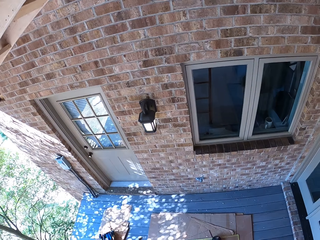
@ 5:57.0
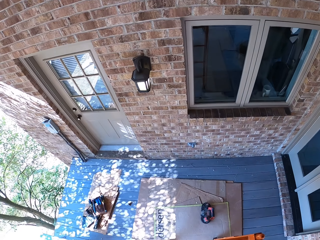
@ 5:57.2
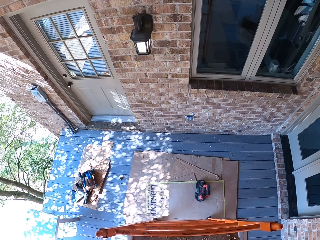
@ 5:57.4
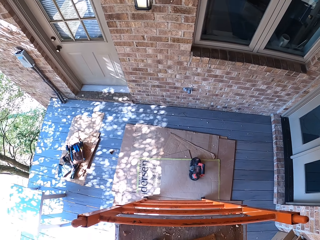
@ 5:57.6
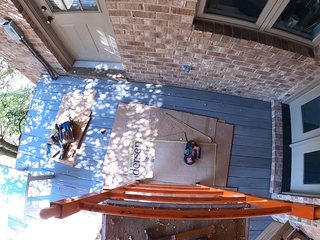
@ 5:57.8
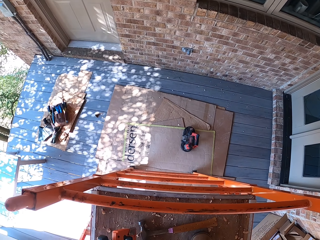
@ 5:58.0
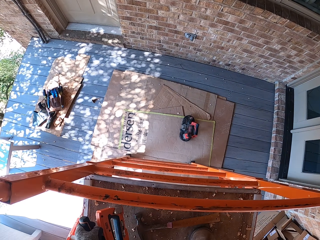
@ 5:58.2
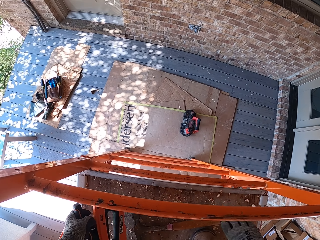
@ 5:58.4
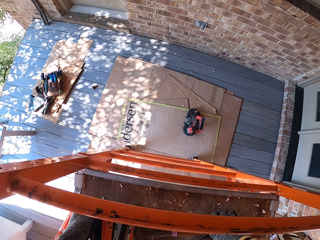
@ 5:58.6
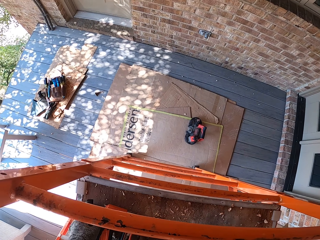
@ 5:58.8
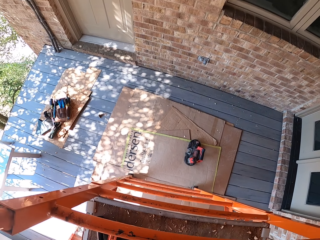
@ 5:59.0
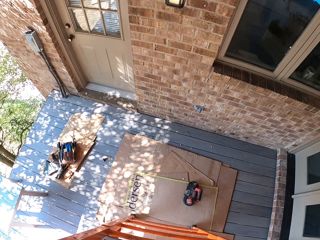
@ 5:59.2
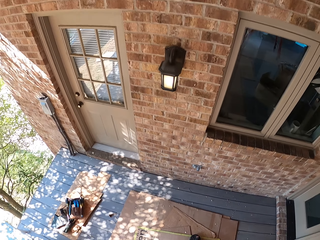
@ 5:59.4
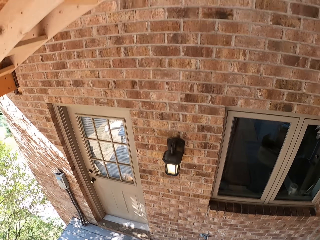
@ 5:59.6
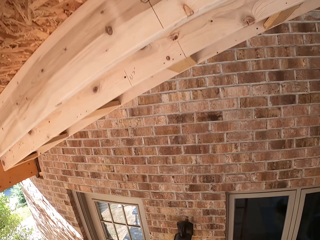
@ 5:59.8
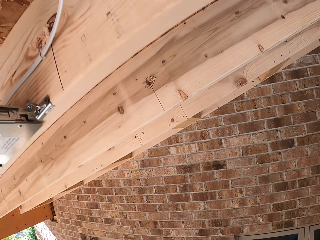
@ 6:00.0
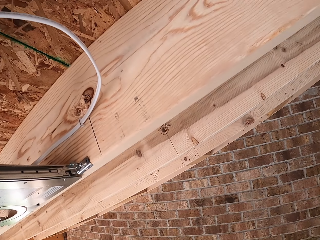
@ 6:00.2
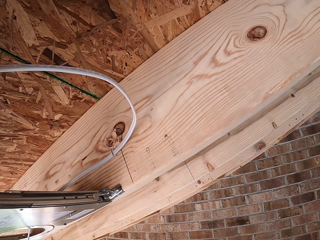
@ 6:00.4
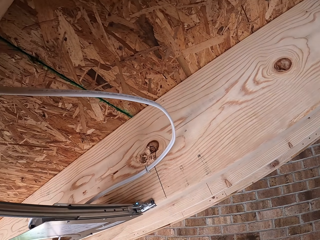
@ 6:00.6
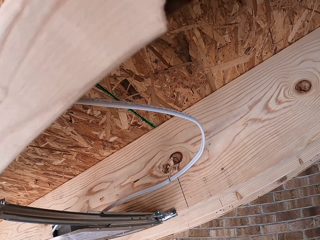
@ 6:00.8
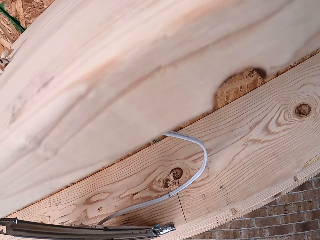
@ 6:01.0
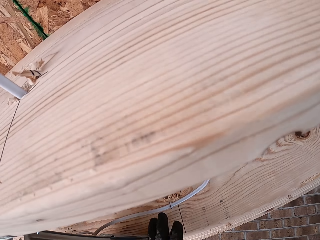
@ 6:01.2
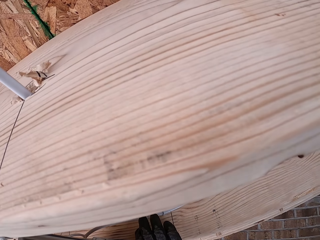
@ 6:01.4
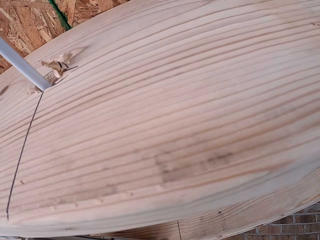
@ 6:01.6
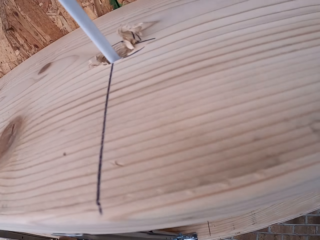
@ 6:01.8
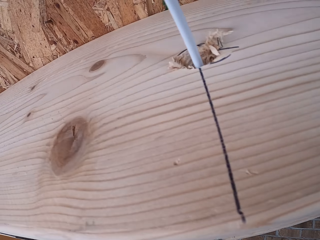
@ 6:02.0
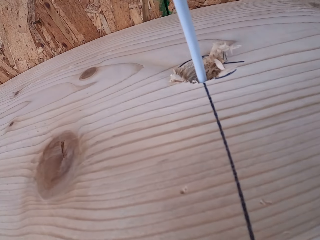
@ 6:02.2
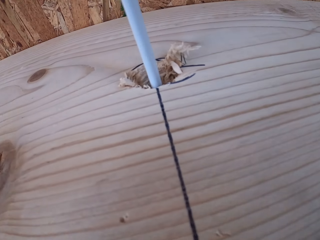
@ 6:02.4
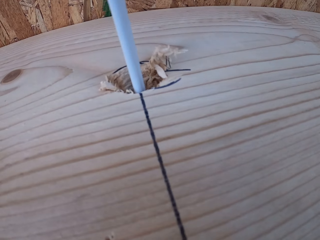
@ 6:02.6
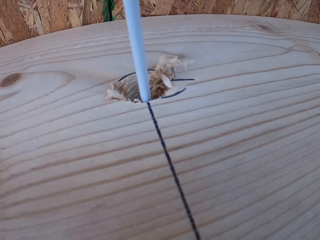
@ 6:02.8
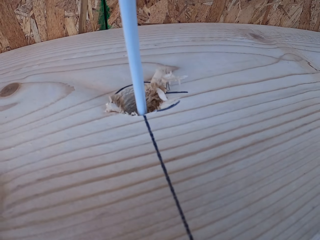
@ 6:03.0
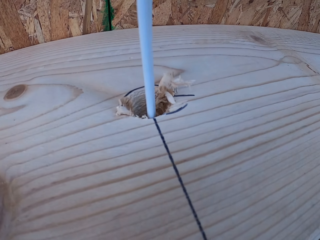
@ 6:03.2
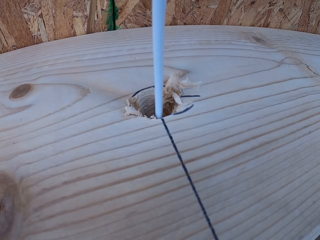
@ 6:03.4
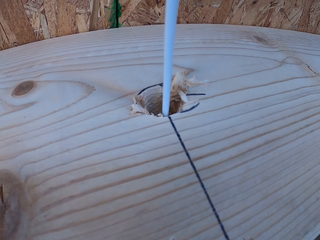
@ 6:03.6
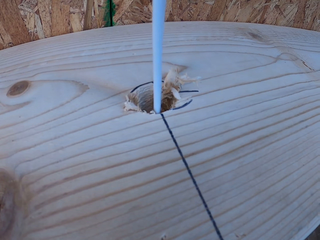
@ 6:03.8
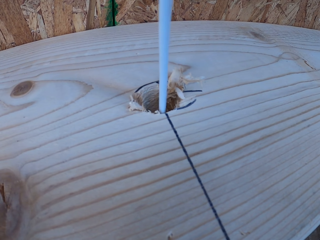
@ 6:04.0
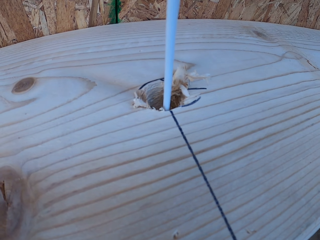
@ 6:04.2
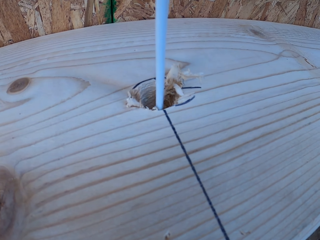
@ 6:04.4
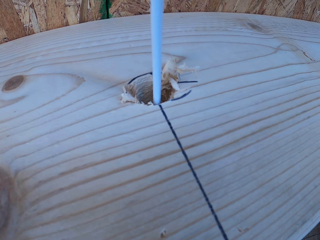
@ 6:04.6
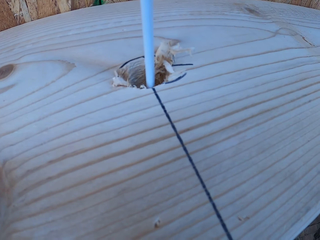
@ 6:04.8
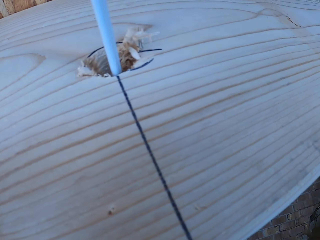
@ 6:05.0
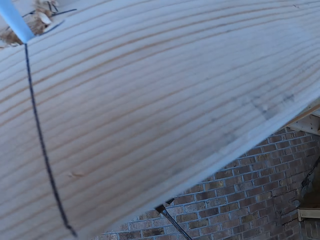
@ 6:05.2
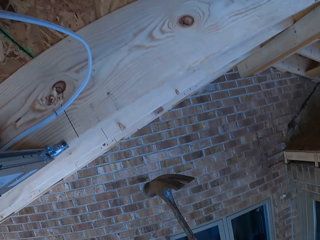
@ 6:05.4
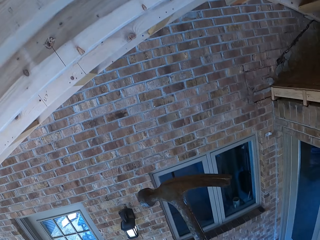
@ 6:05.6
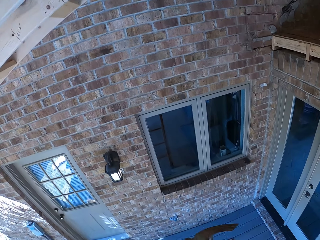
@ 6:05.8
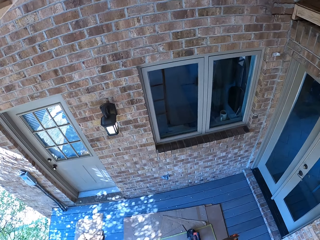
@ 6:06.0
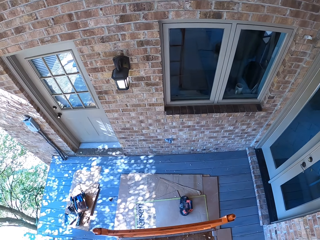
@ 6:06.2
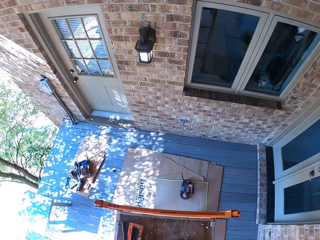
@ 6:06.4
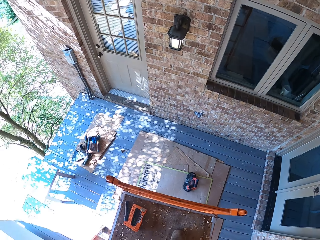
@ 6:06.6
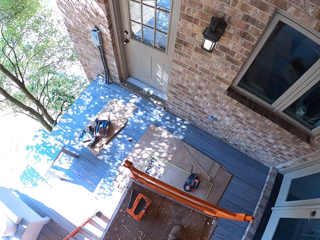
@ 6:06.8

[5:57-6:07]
The camera wearer walks and looks around. They put the stapler down. They pick up a hammer. They walk, look around, and look at the roof.

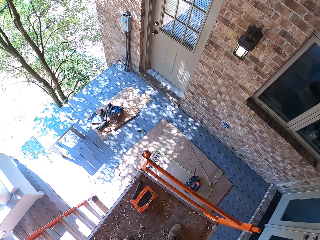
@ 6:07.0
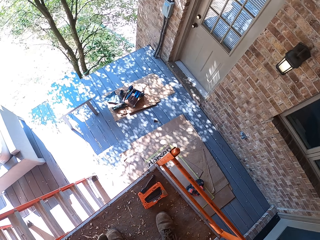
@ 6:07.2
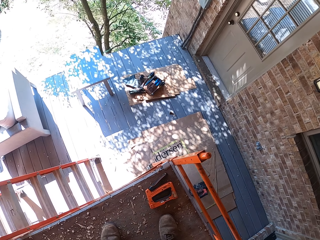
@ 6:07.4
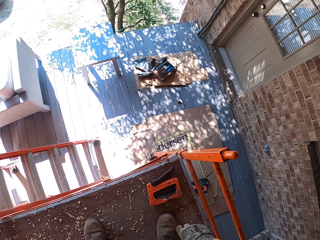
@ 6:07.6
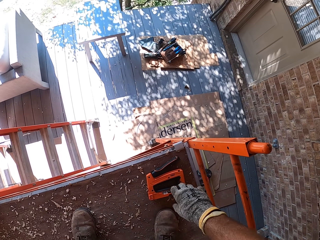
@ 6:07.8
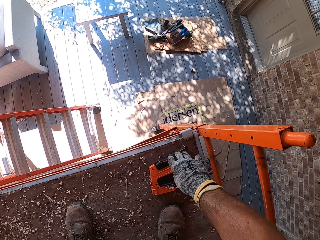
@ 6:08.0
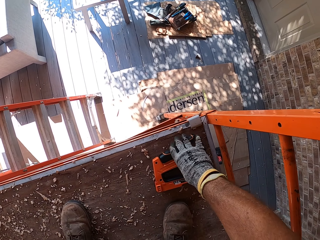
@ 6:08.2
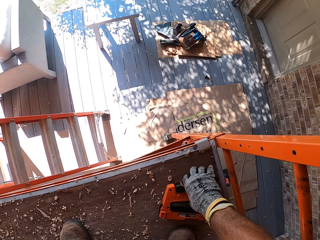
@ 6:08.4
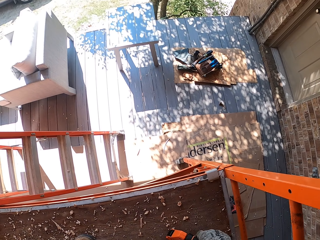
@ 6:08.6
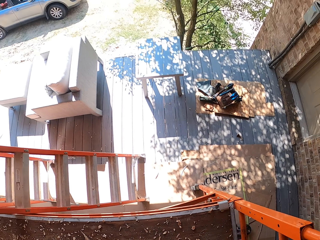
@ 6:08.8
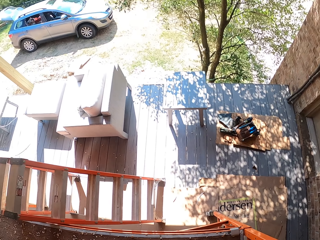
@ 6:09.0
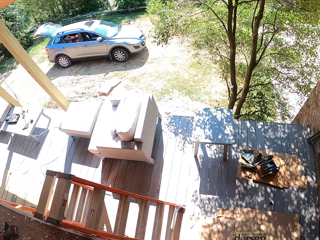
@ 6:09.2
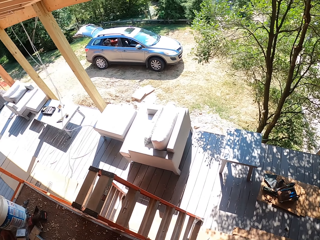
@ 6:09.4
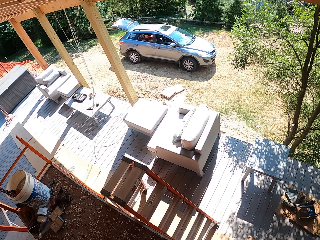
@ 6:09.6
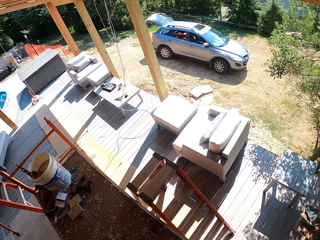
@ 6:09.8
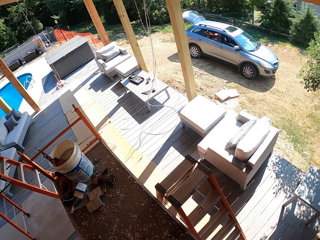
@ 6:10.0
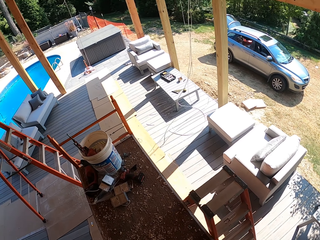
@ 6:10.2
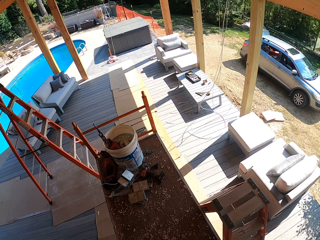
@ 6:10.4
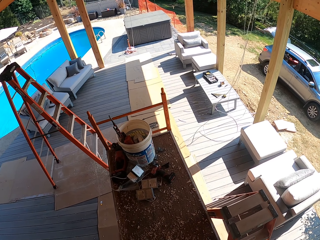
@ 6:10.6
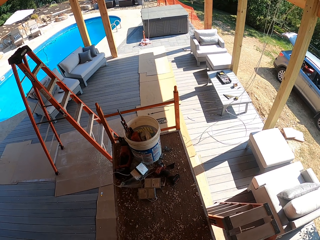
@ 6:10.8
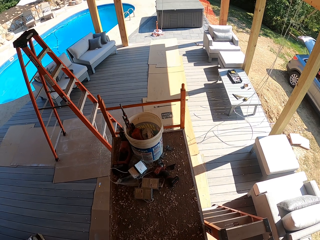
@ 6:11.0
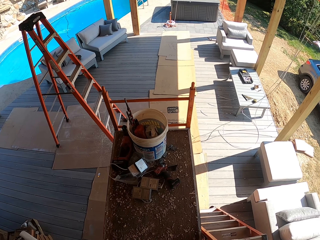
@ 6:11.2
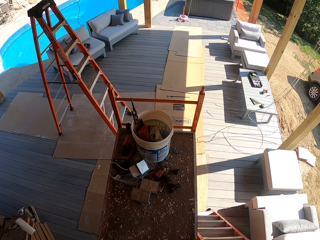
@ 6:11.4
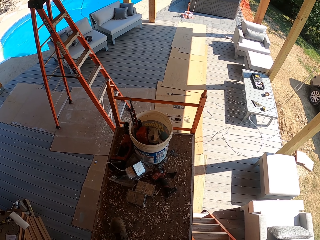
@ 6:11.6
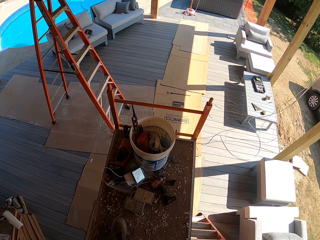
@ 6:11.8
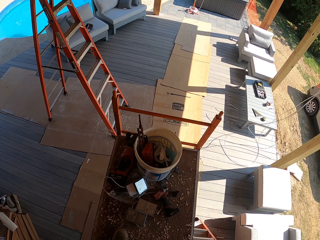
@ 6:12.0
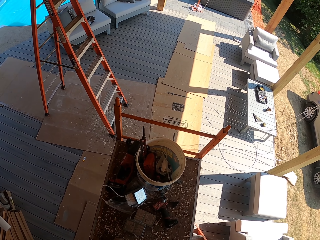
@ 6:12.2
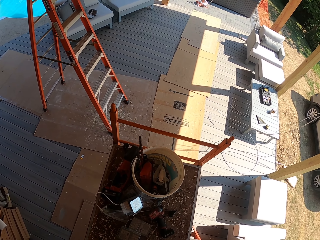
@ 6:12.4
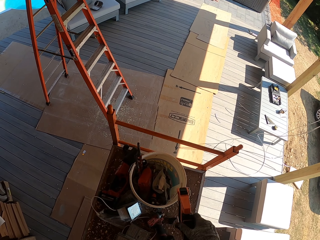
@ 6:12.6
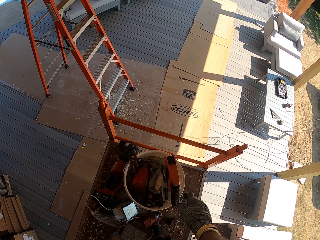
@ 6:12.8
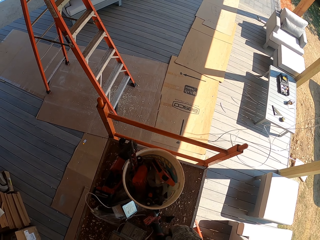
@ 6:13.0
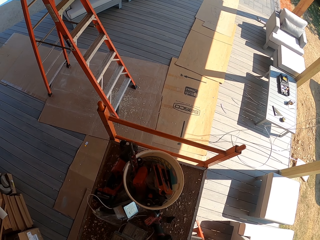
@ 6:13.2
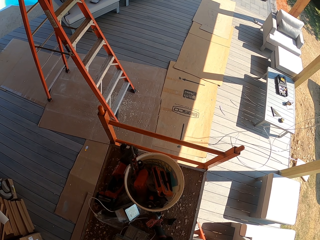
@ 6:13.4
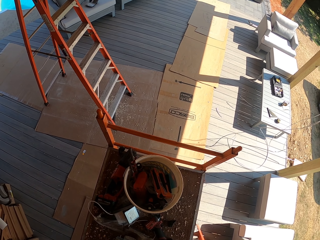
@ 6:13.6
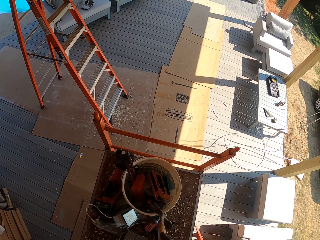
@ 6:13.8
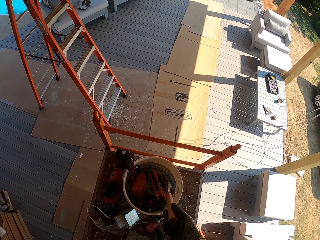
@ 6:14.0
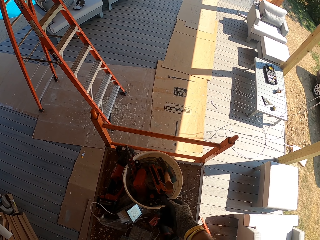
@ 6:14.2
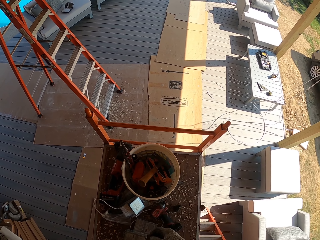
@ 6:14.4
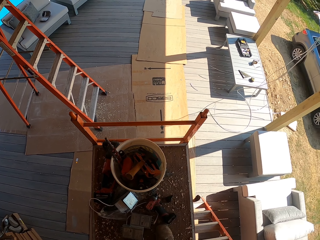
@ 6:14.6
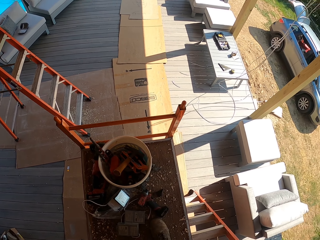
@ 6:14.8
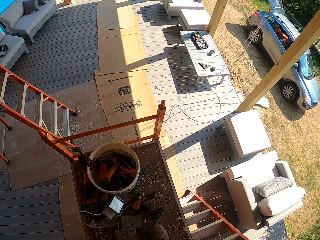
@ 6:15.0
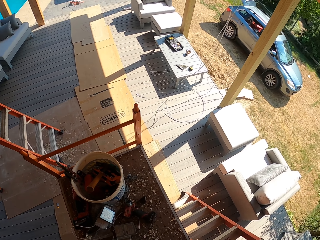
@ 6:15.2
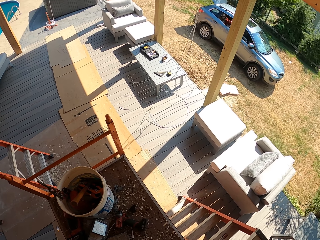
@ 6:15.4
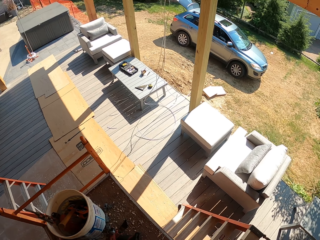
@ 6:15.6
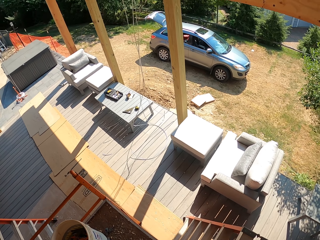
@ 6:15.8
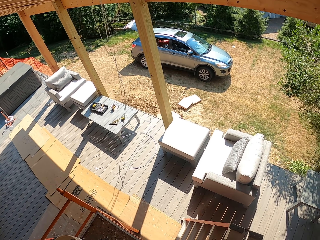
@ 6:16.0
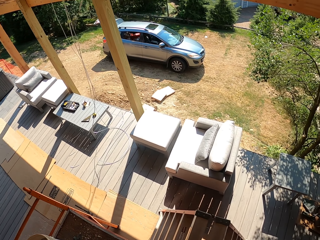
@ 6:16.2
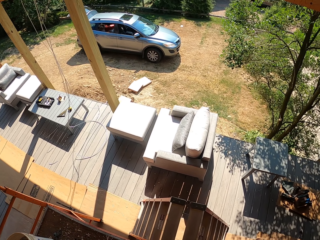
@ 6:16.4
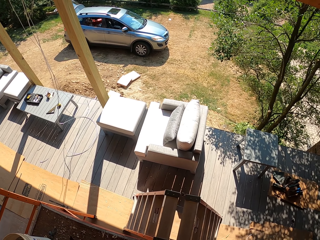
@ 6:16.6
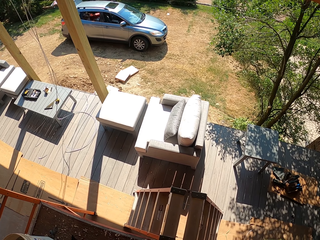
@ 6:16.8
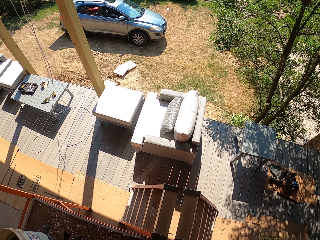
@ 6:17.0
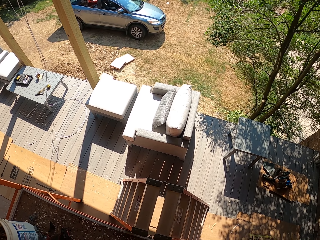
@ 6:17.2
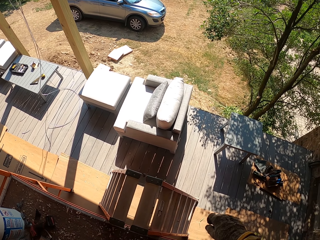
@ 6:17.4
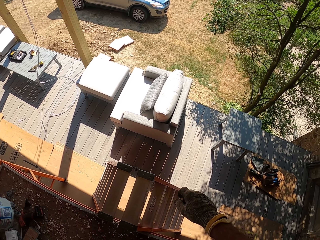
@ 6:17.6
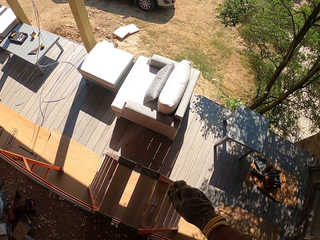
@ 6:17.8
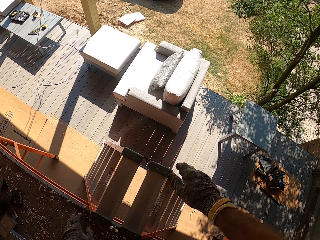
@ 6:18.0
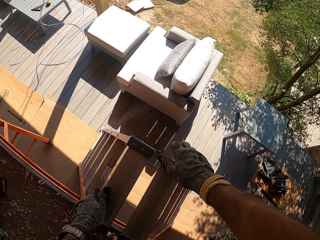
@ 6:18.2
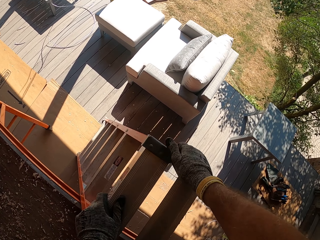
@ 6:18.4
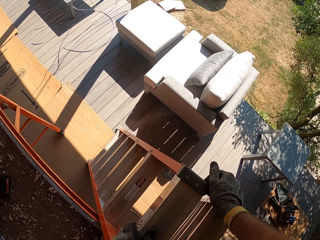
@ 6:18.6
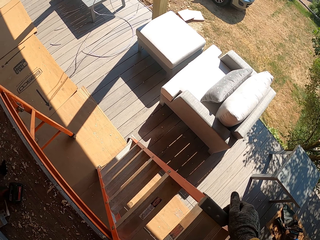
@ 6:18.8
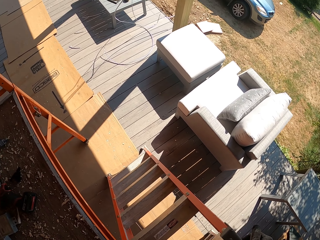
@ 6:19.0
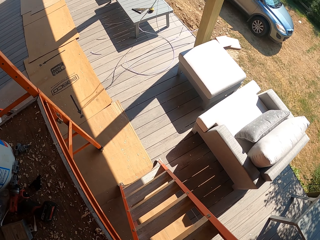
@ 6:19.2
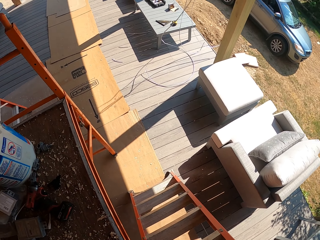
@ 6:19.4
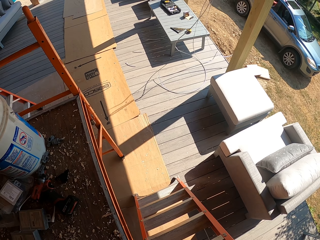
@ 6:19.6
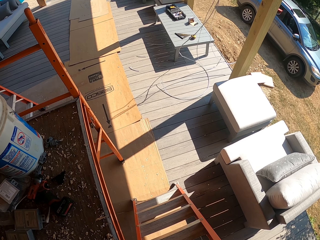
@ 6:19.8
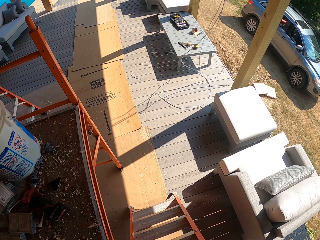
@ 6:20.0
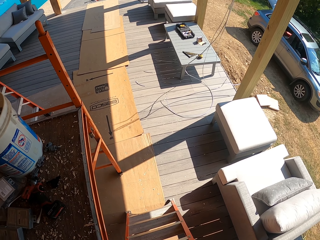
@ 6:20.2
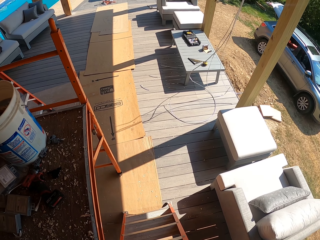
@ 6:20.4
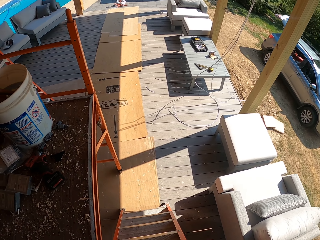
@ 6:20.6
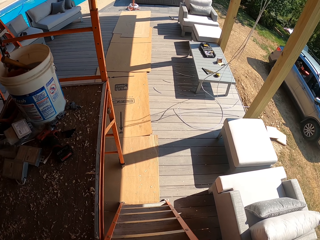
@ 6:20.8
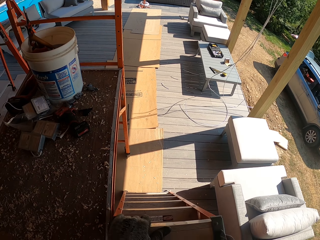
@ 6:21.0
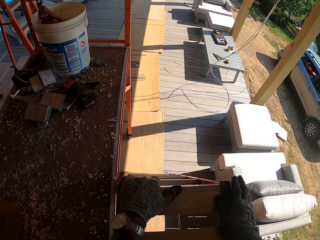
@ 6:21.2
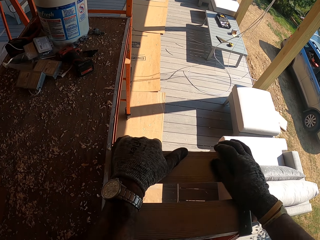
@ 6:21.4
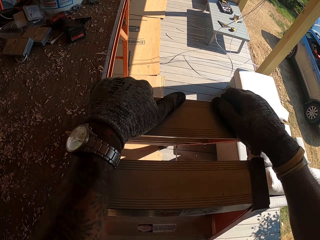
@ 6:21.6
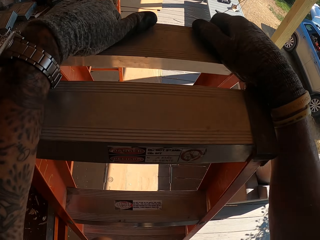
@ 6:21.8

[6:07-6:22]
The camera wearer picks up the stapler. They look around and walk. They throw the stapler in the bucket. They throw the hammer in the bucket. They look around, walk around, and climb down the ladder.
